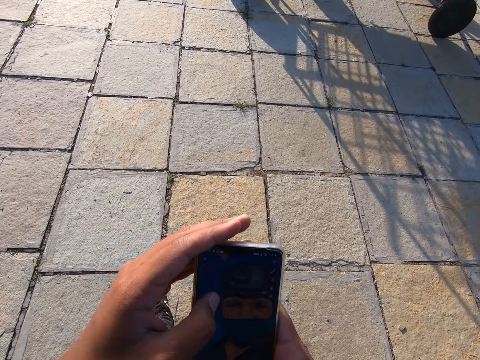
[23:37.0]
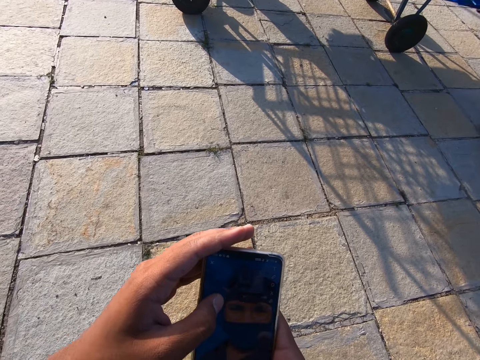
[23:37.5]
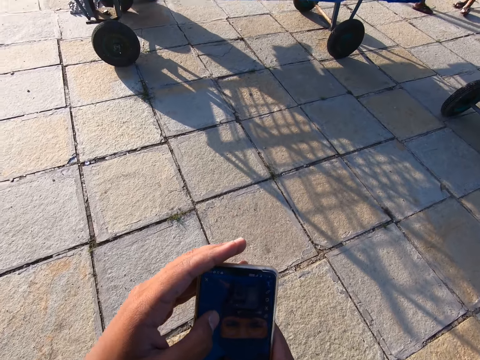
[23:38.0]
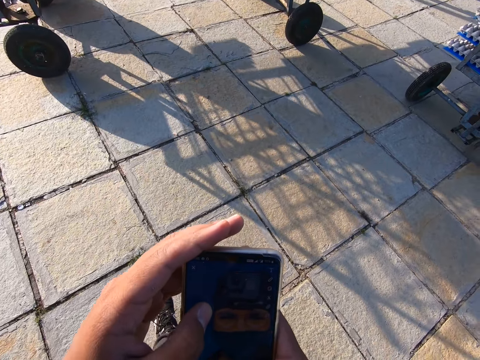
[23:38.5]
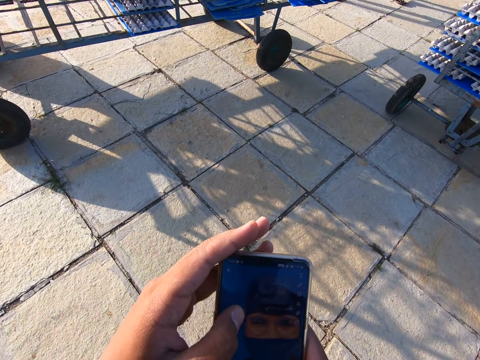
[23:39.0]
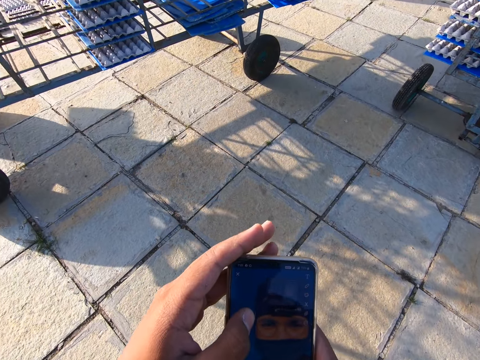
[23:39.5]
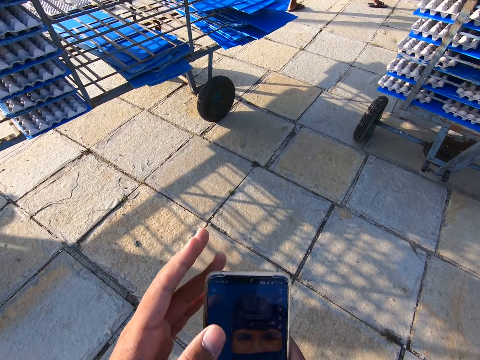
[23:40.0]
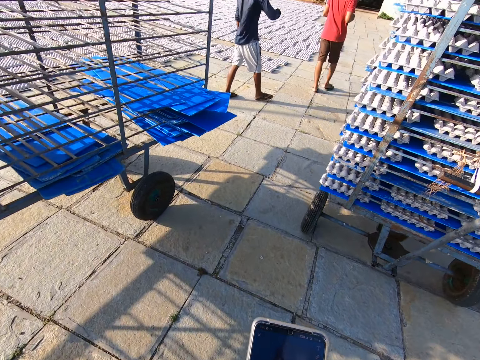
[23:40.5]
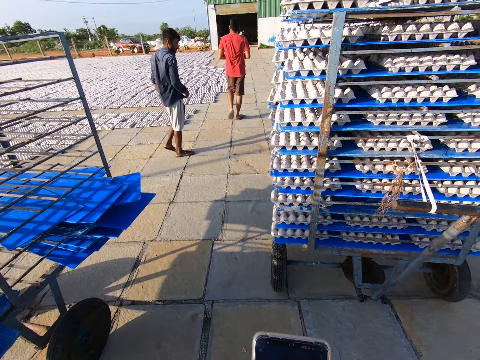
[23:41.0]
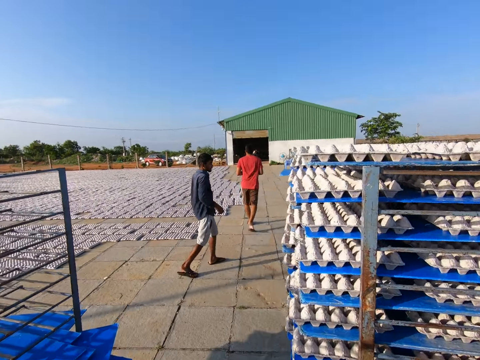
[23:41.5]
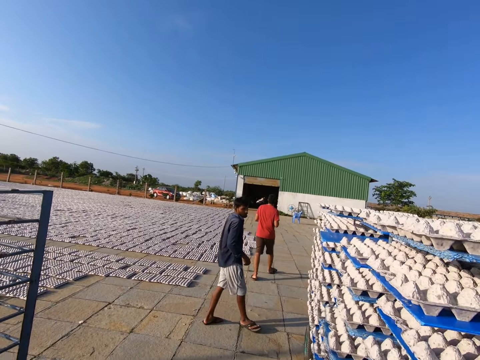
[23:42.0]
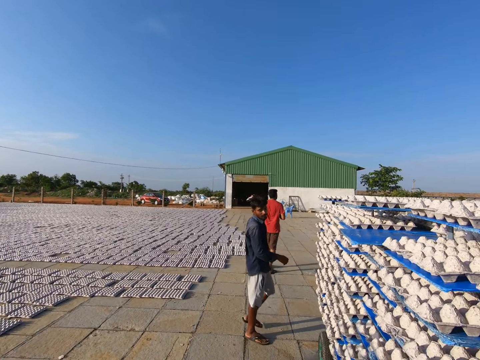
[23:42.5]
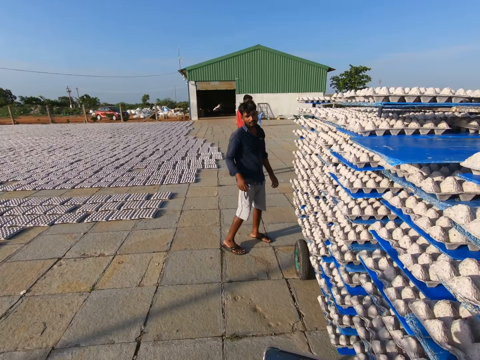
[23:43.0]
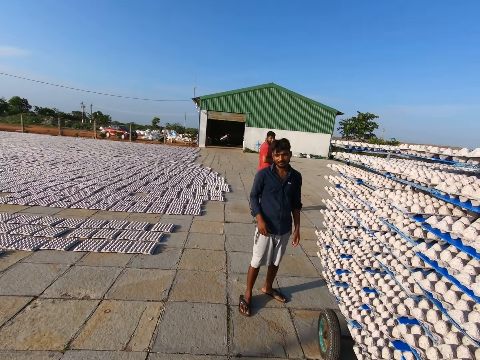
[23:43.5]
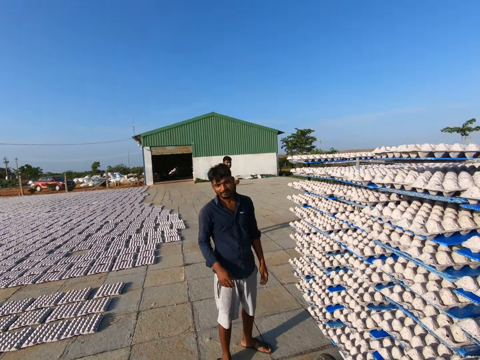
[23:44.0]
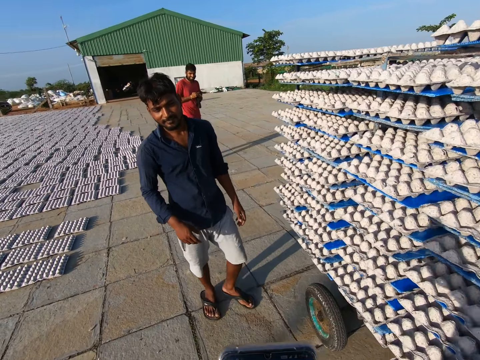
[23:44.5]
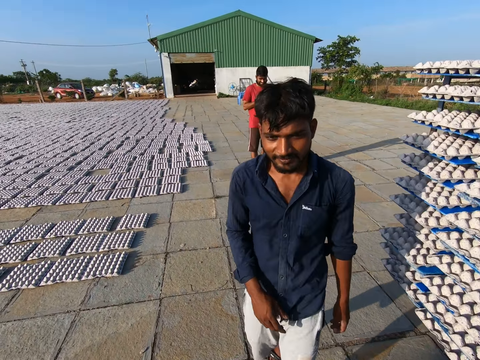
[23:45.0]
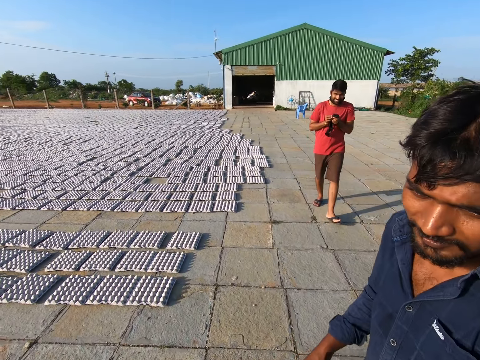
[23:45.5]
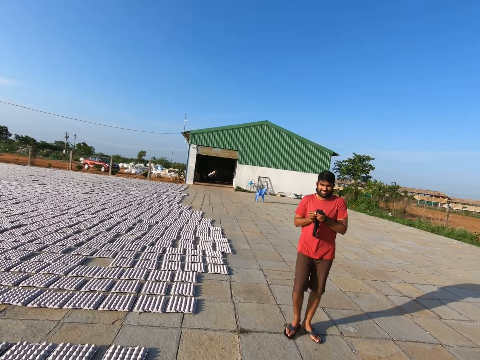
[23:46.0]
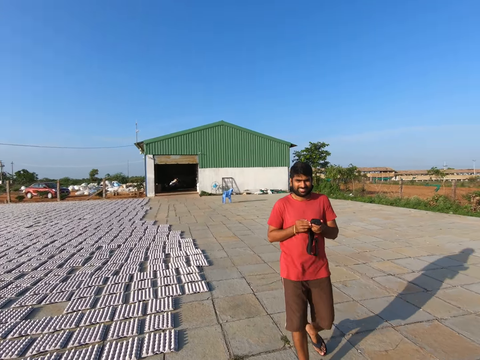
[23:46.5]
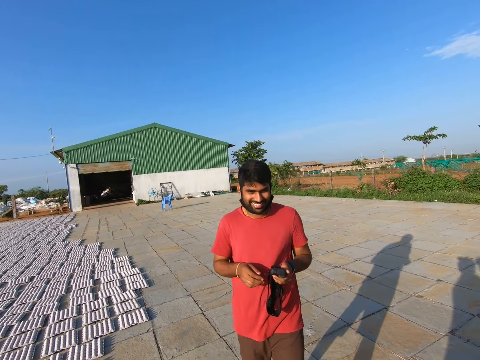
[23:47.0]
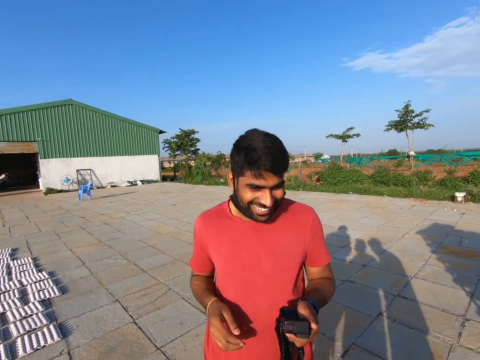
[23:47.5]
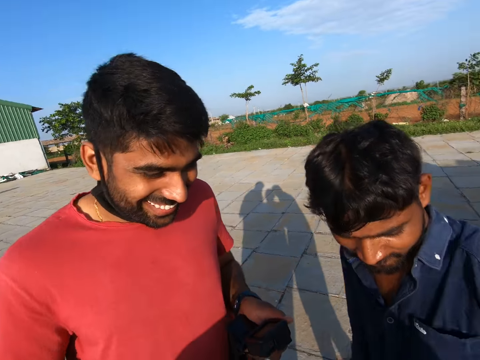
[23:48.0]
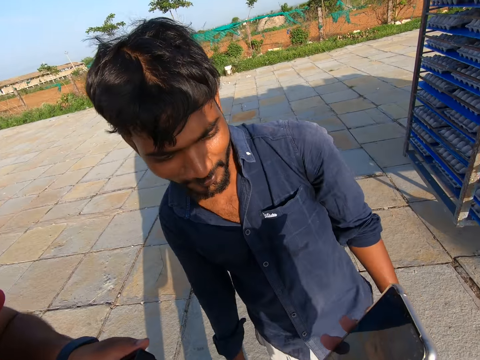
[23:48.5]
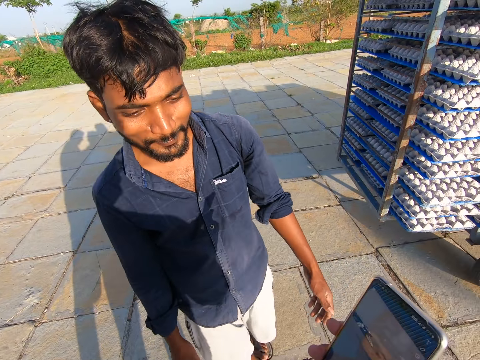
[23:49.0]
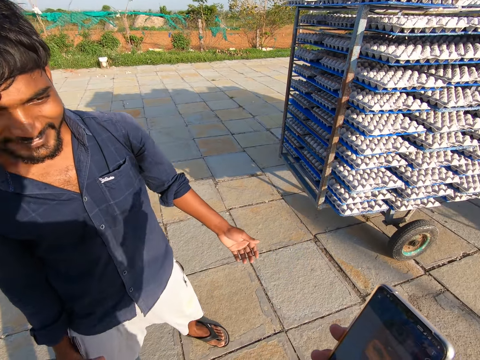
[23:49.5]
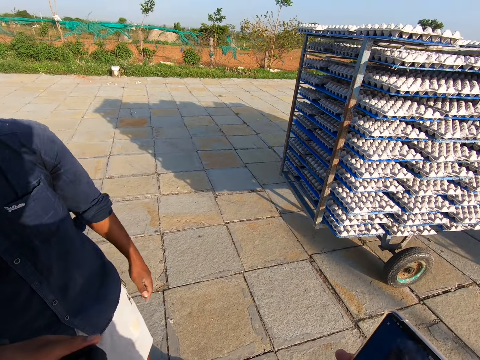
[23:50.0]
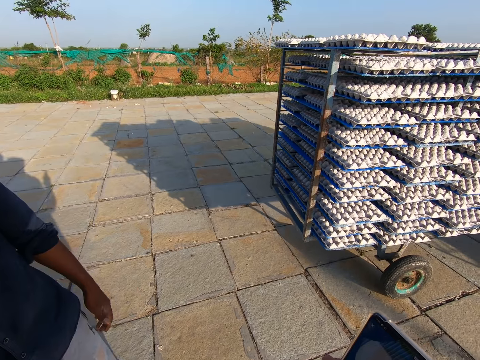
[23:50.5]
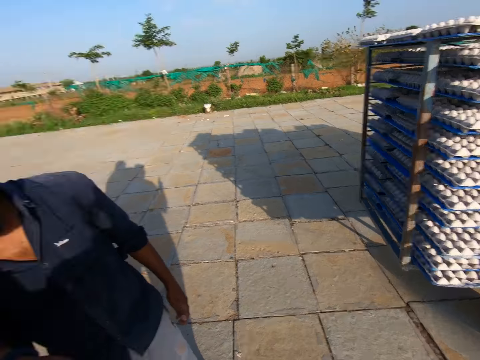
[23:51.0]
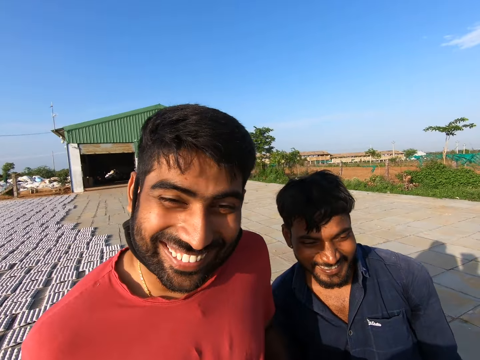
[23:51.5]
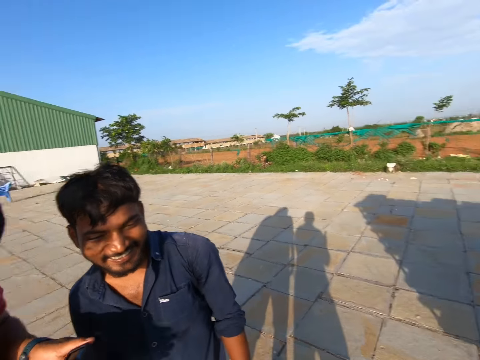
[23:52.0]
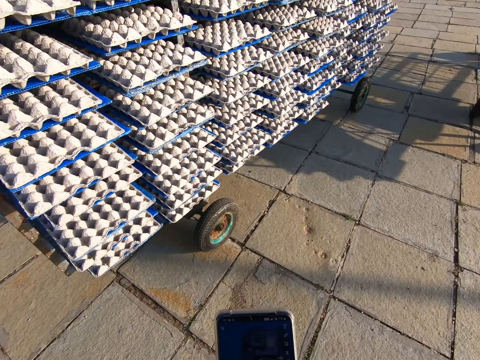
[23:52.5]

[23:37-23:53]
The camera wearer holds the phone with both hands. They operate the phone with both hands. They walk around. A person walks around. The camera wearer looks around. Another person walks around. The camera wearer interacts with the first person and a third person. They look around.

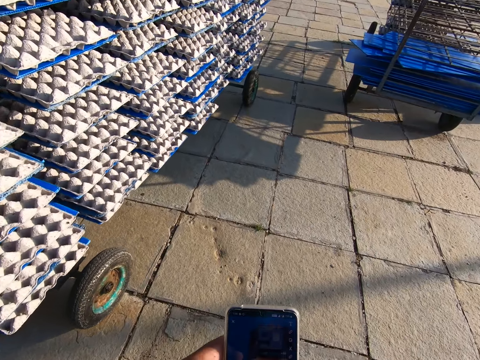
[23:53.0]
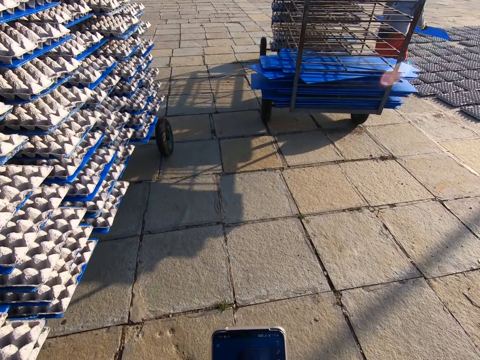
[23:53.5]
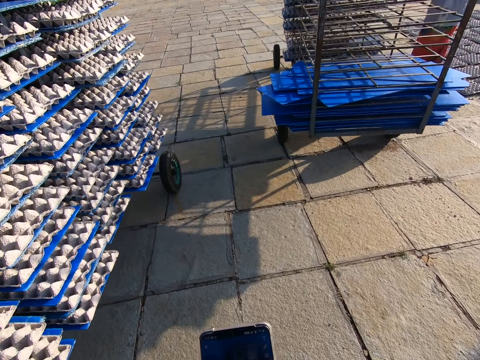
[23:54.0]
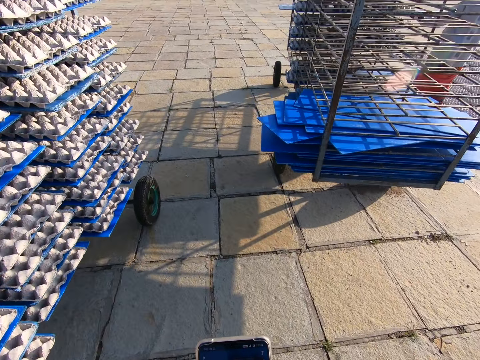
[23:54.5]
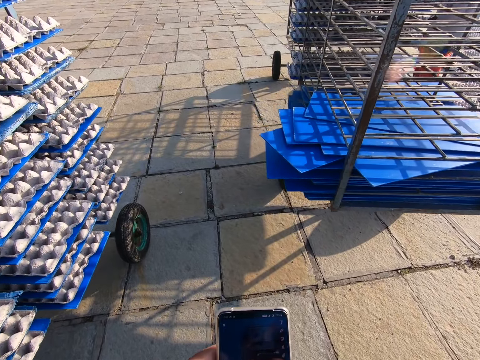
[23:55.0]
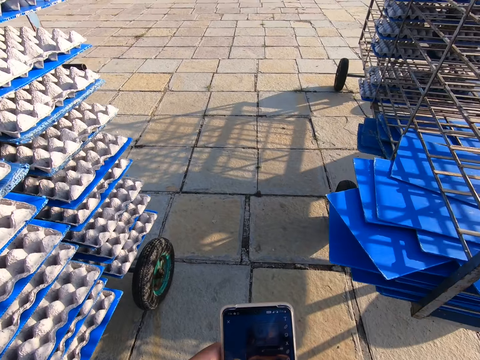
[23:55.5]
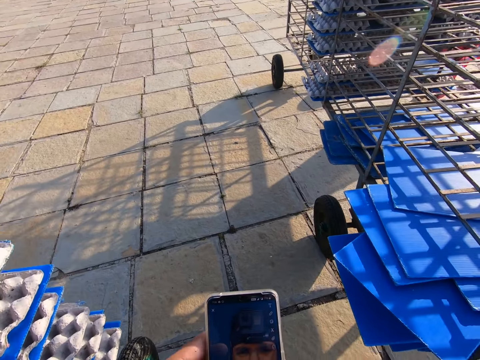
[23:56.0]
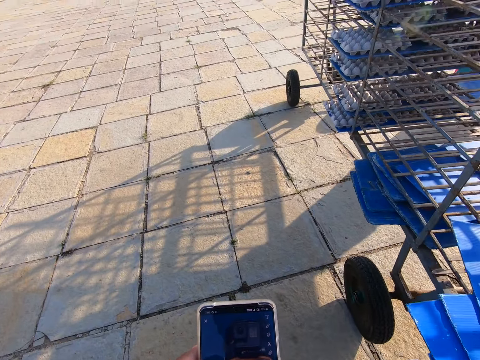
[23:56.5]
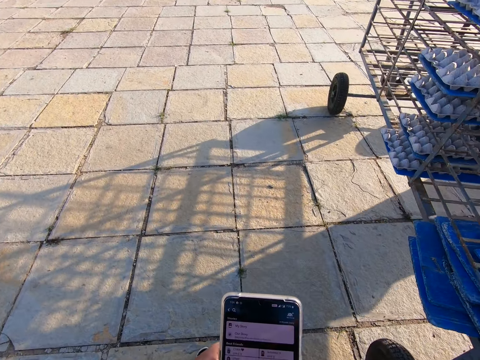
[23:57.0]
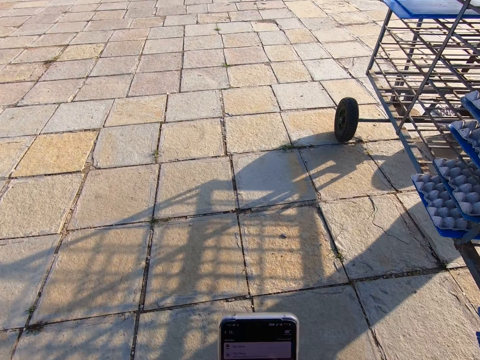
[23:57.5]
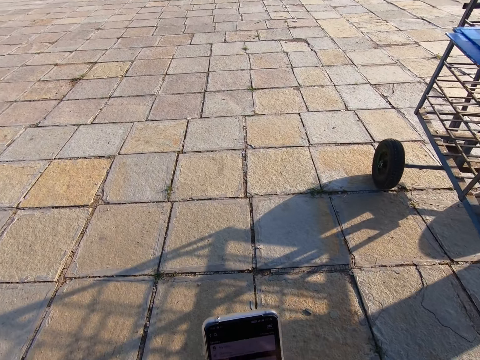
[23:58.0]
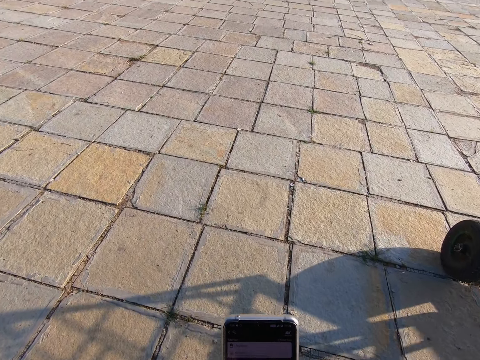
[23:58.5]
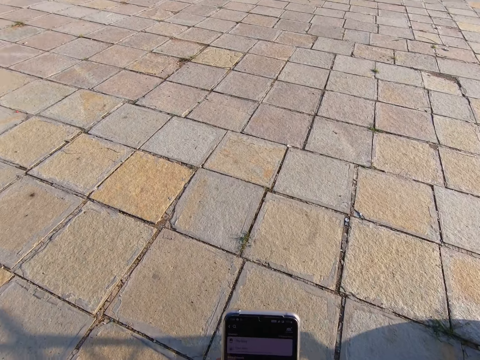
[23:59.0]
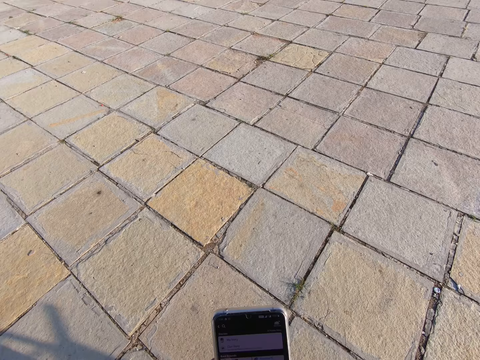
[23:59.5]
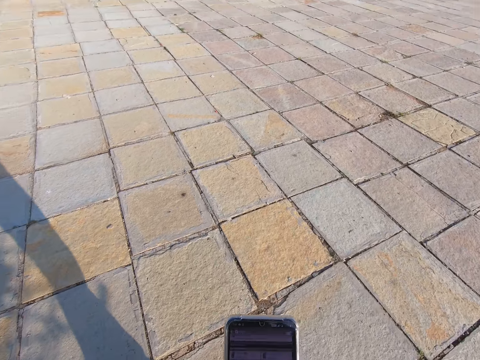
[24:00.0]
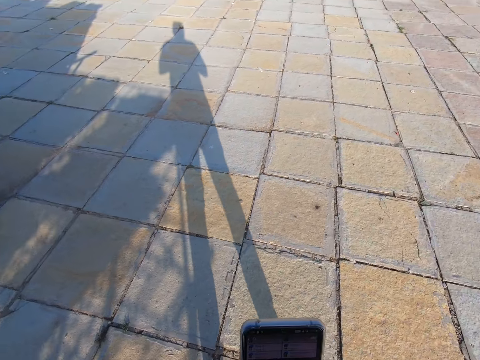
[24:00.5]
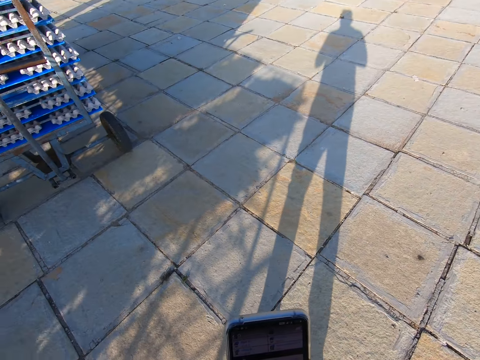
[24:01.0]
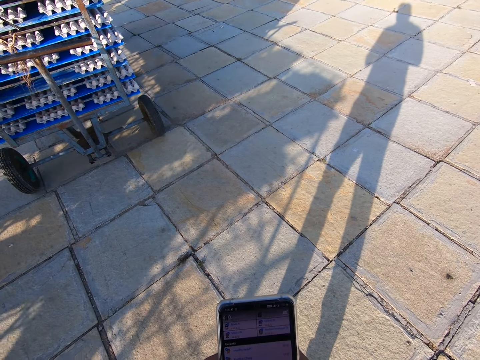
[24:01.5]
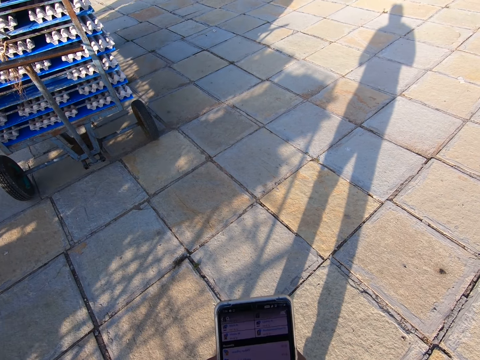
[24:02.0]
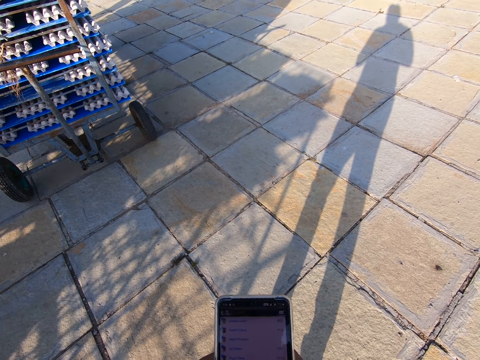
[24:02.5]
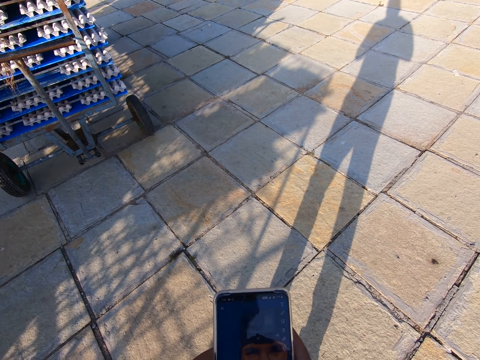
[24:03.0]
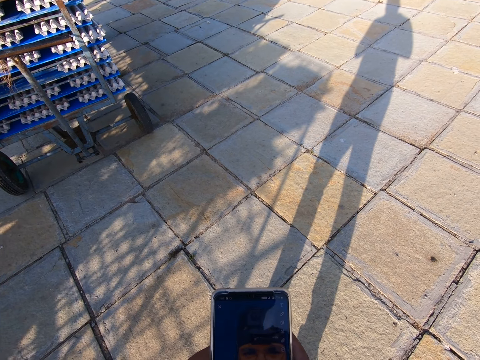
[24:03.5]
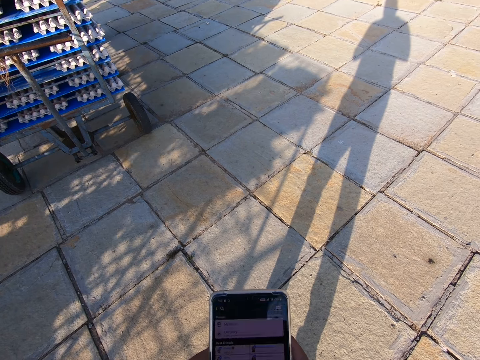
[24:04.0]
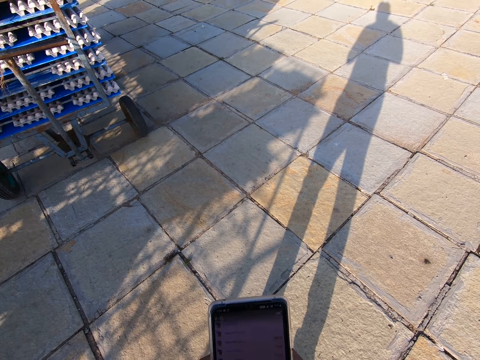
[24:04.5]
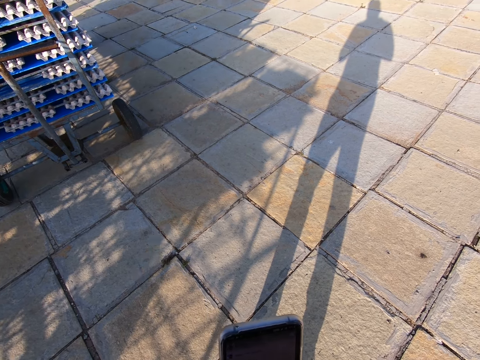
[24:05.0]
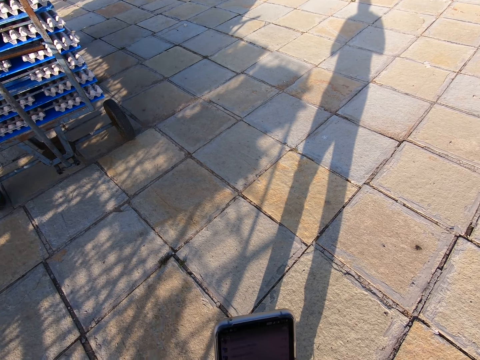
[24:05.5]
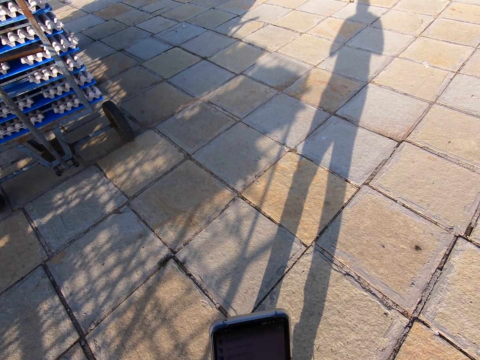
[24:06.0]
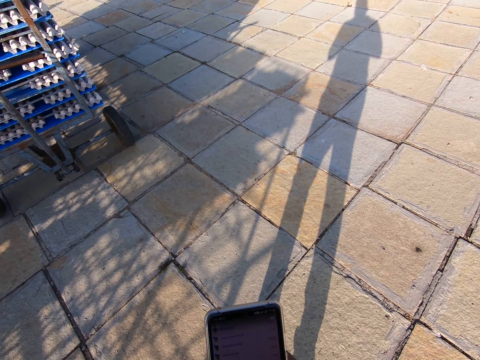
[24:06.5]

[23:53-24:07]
The camera wearer operates the phone with both hands. They walk around. They operate the phone.
